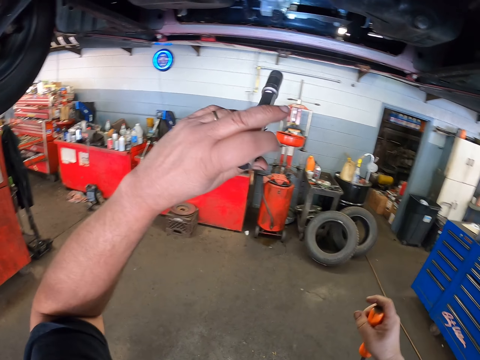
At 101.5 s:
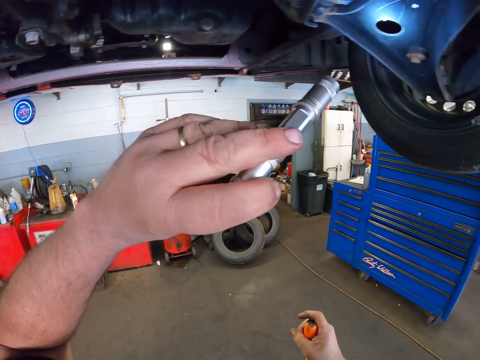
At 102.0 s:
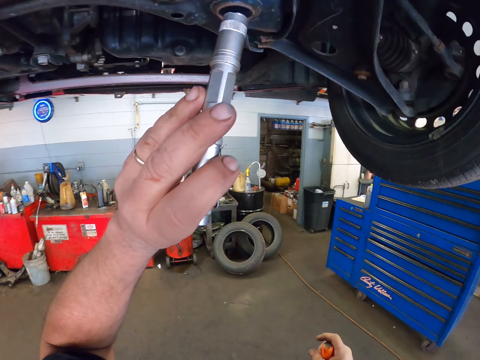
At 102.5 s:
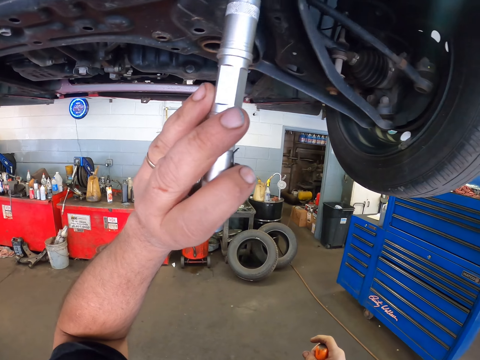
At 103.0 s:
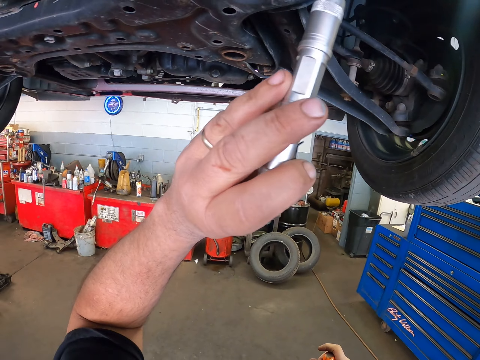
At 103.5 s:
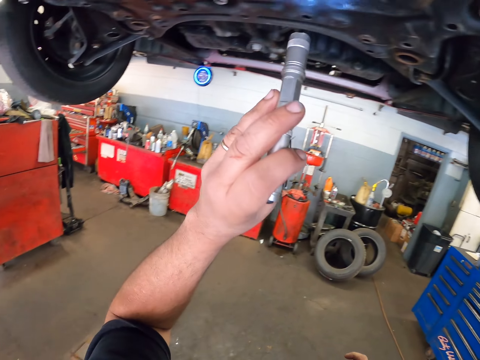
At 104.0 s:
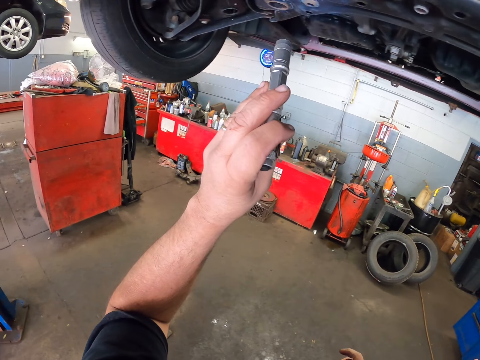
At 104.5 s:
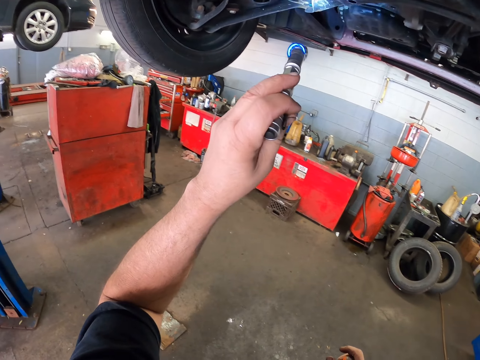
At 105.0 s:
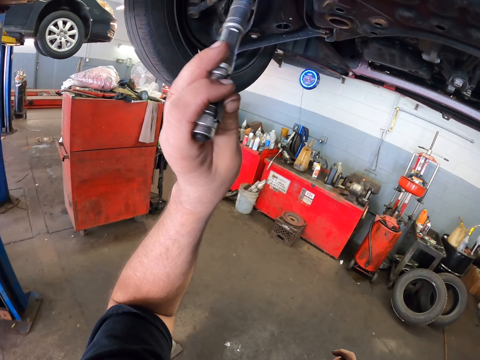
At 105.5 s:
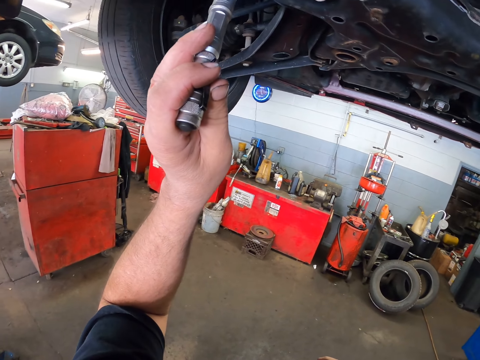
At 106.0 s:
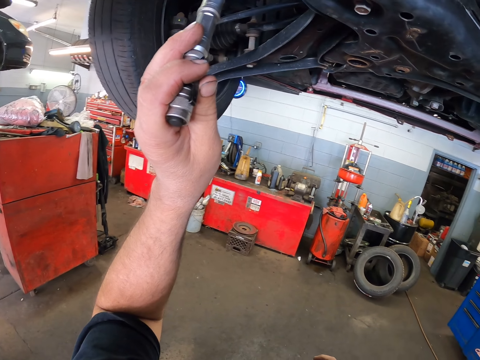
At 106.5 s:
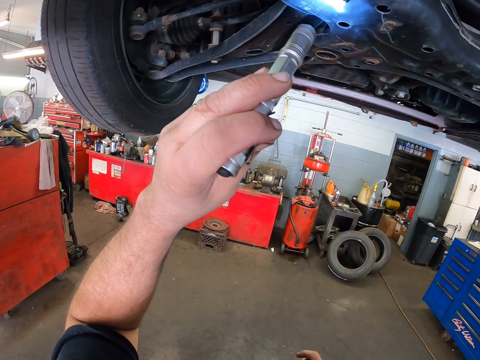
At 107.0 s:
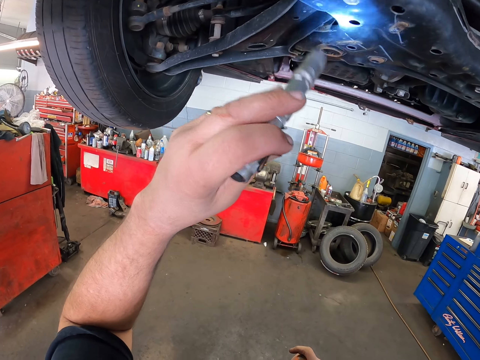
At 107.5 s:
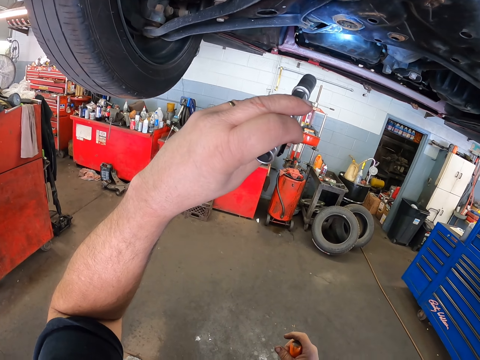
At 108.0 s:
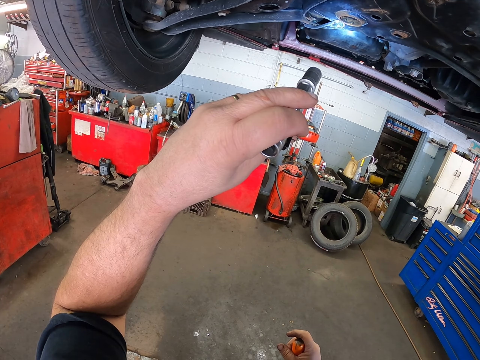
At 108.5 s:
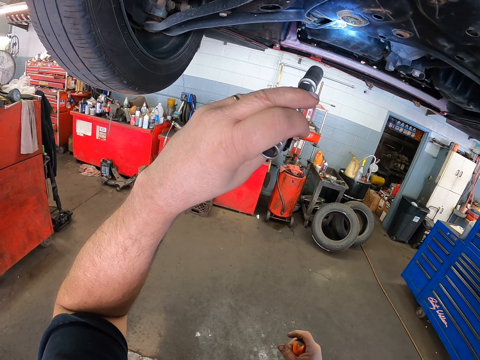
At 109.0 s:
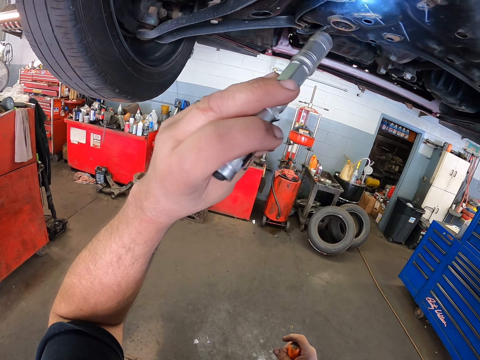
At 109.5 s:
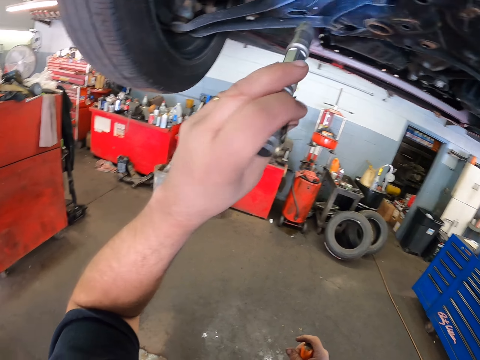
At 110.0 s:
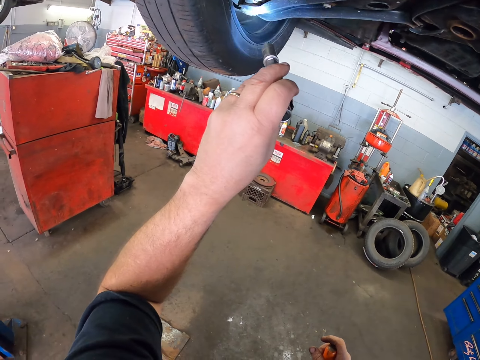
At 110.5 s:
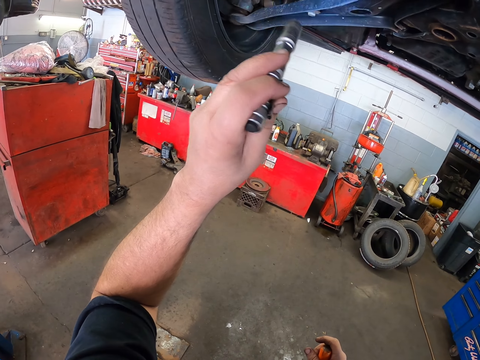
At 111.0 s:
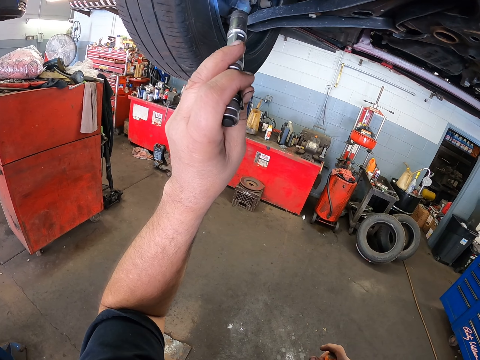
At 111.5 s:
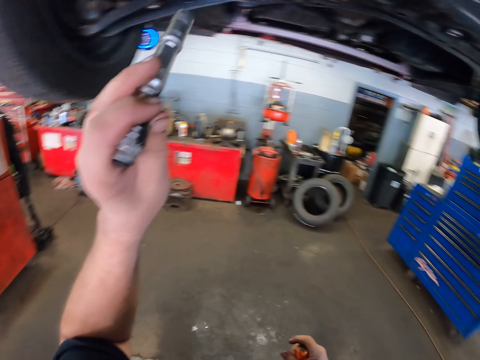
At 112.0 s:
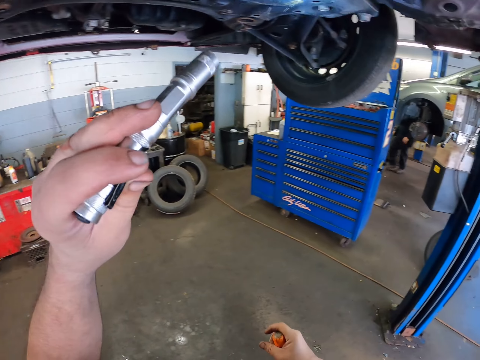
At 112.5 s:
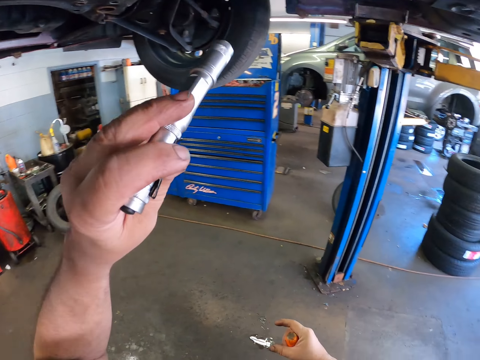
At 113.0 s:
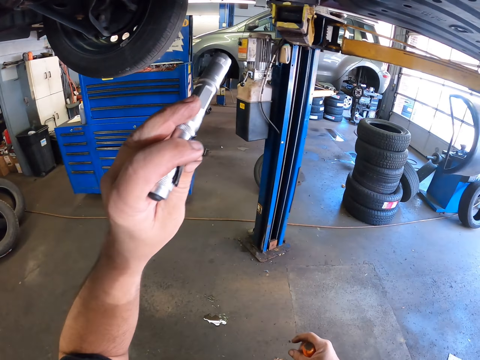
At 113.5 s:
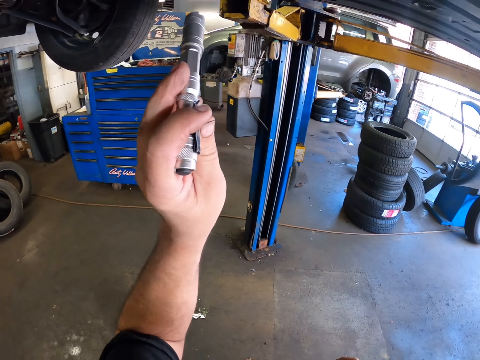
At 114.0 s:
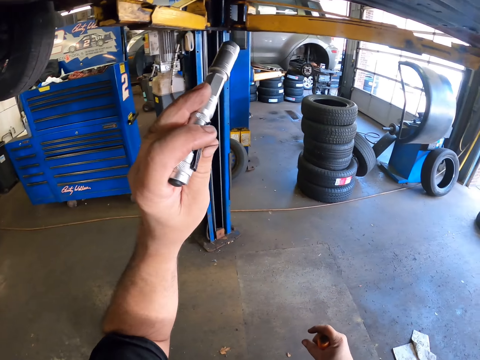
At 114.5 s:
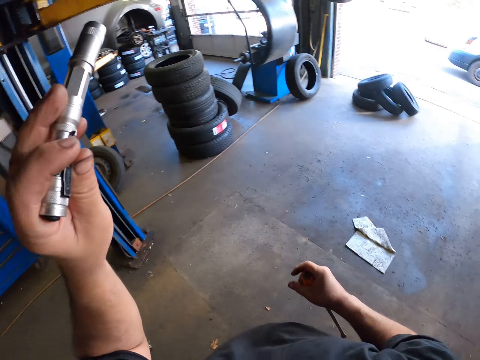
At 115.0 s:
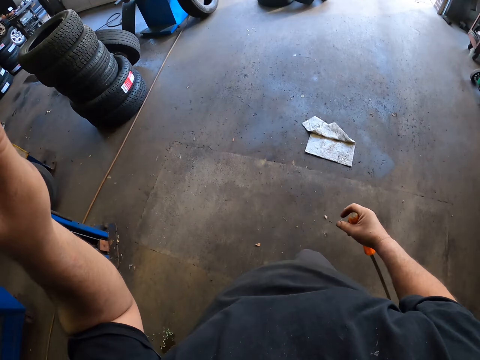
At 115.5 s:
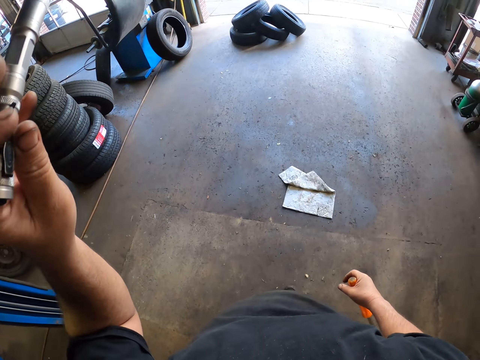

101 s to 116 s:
The camera wearer lights the car. They light up the wheel with the spotlight. They walk around.

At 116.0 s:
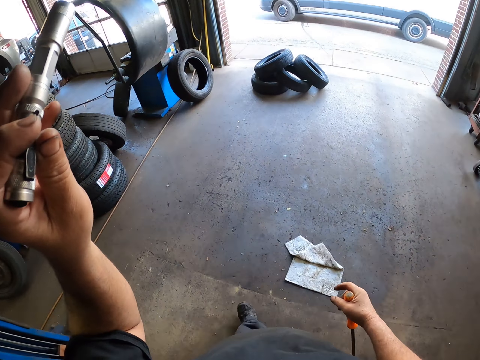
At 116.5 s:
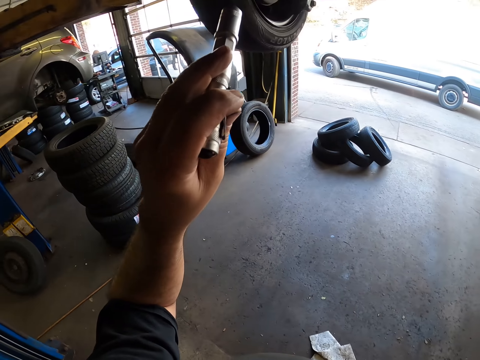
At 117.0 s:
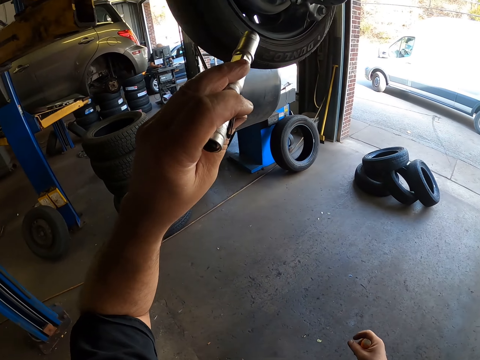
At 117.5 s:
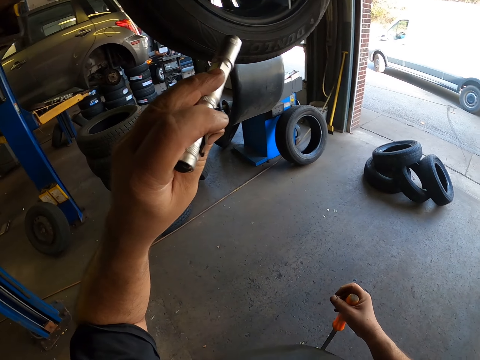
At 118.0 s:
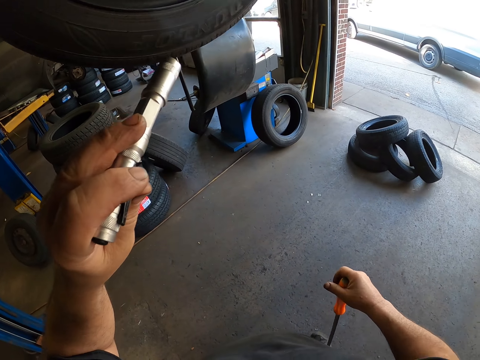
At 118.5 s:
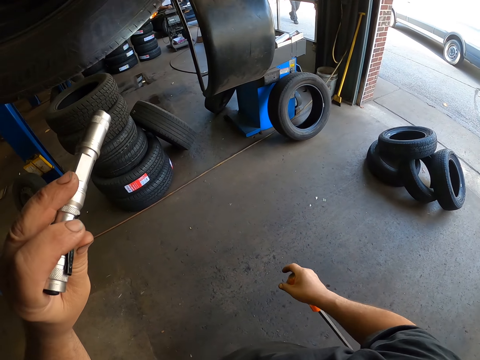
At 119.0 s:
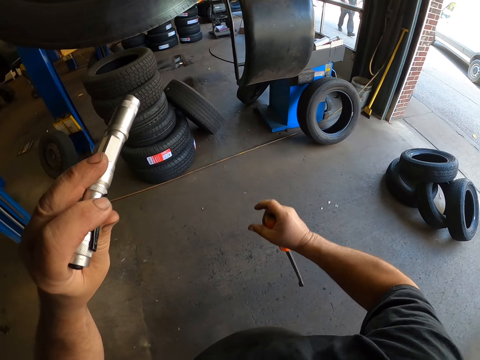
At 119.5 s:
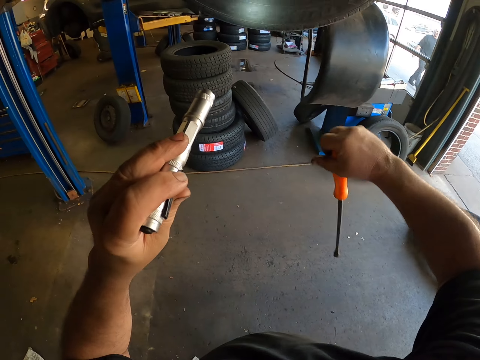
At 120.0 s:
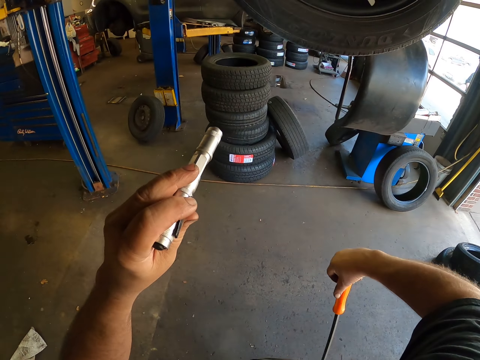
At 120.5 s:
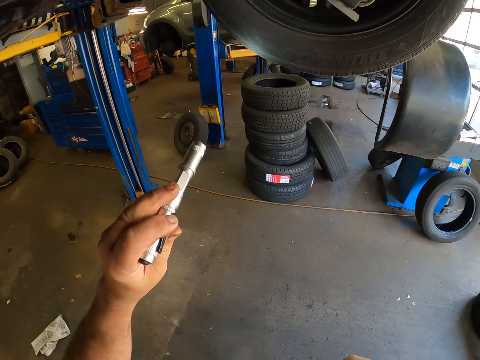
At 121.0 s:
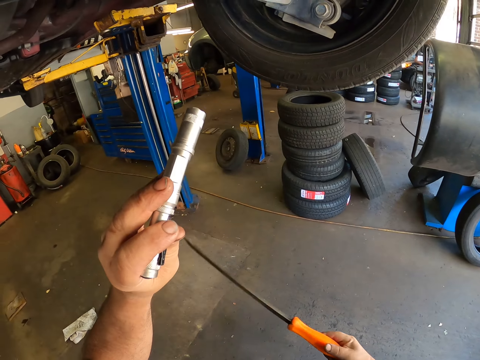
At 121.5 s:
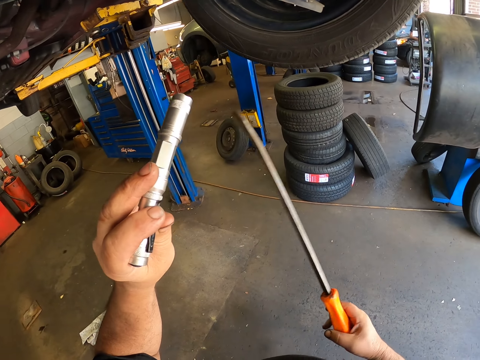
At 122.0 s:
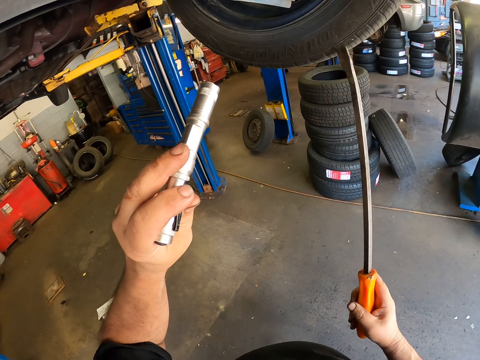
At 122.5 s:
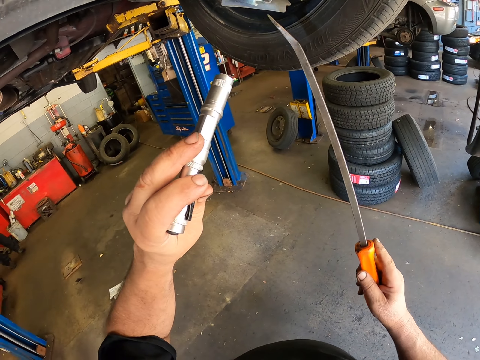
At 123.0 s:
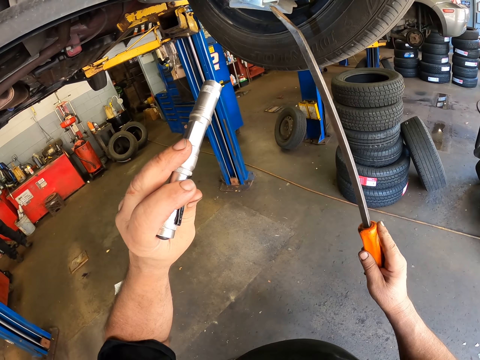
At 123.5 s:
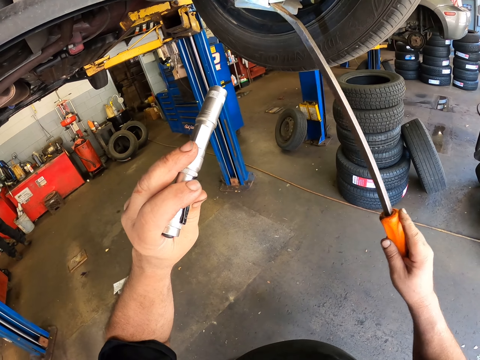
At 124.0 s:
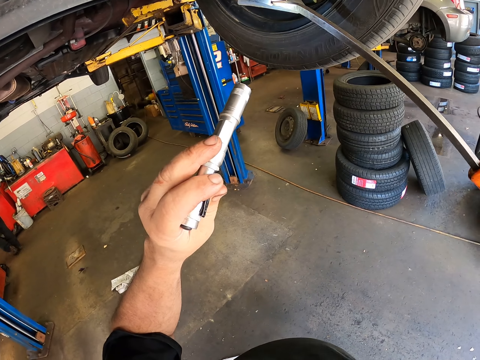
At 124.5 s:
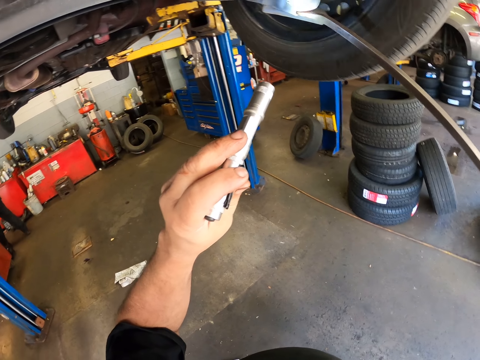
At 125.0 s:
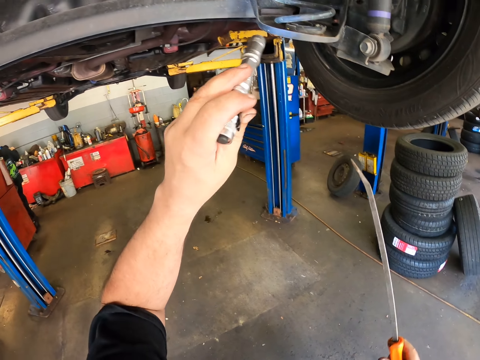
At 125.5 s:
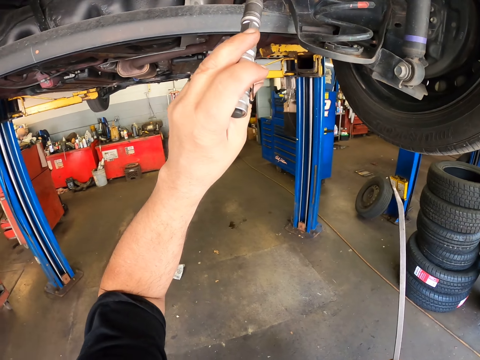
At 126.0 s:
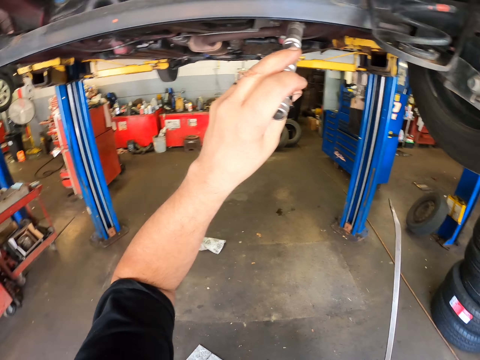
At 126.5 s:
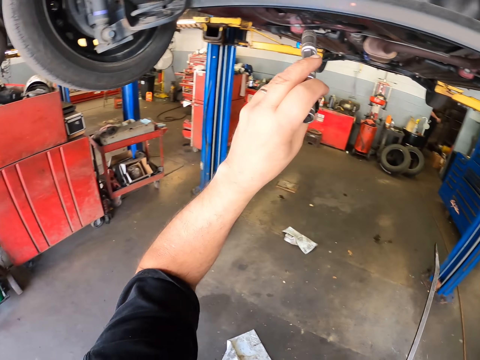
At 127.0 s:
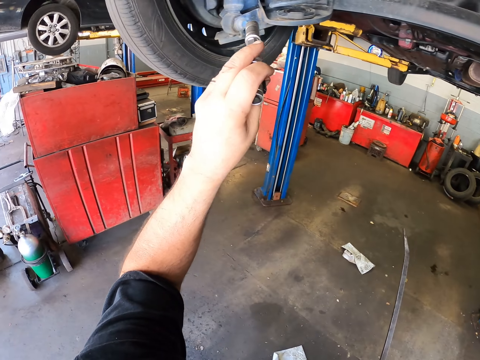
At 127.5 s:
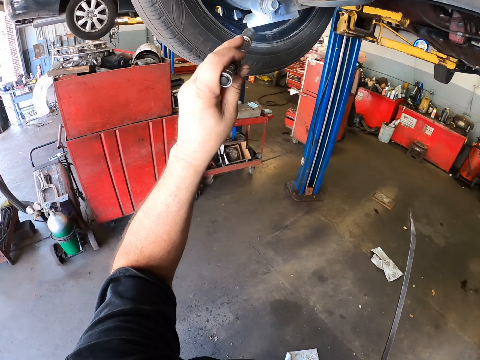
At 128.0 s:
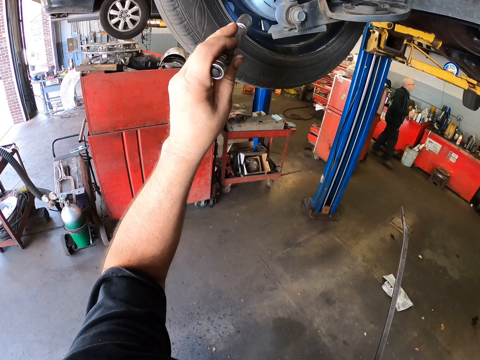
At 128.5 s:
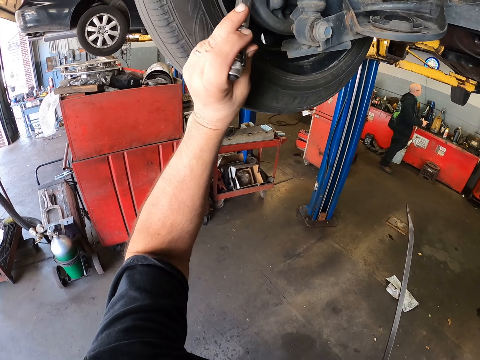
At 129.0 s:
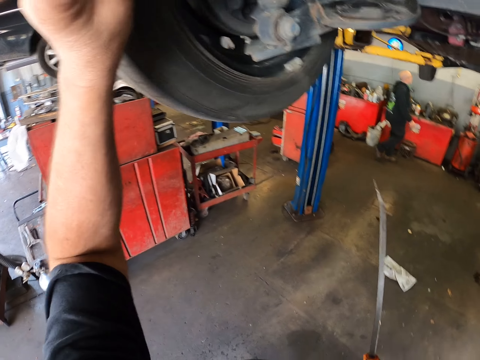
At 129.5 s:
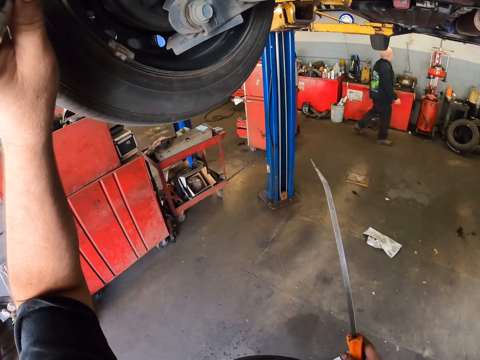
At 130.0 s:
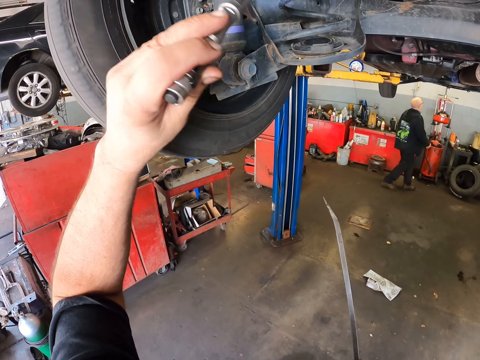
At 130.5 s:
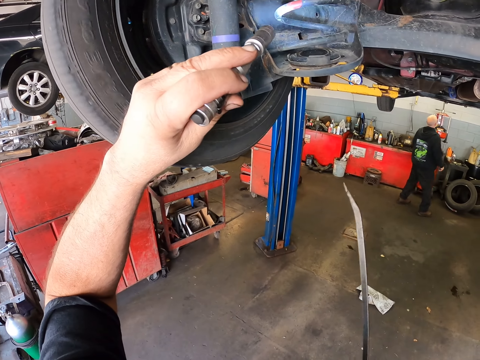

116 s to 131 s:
The camera wearer lights the tire. They tighten the nuts. They light the car. They move the right tire.
